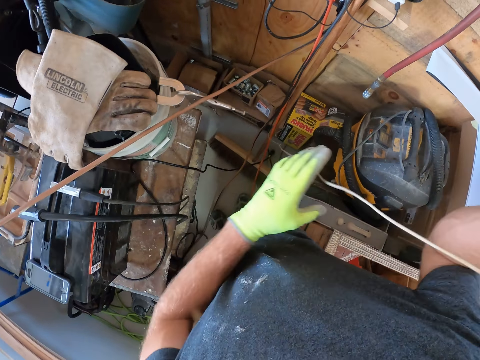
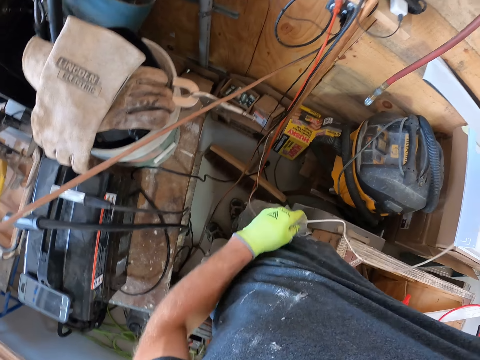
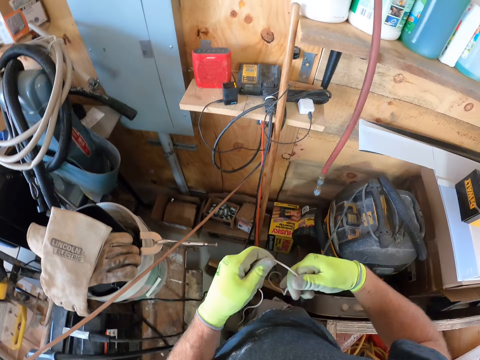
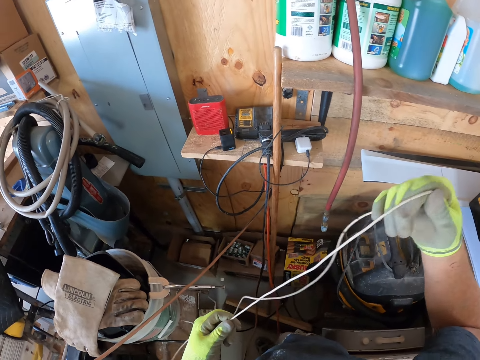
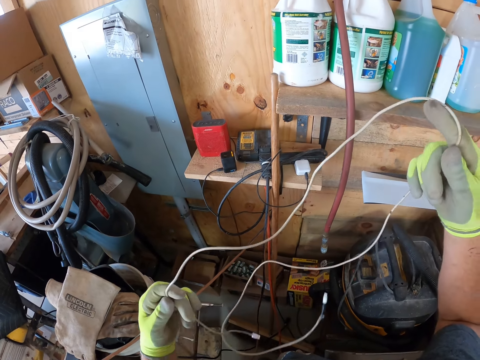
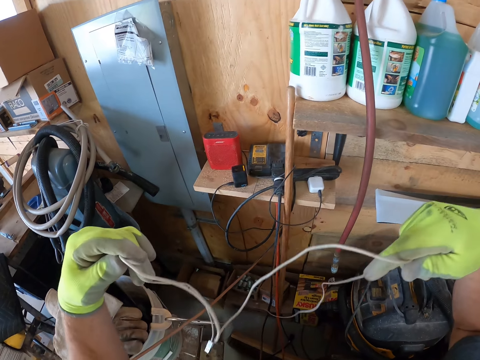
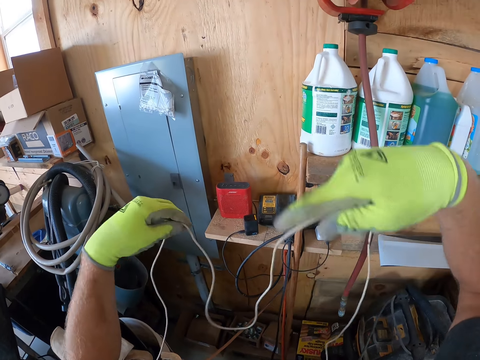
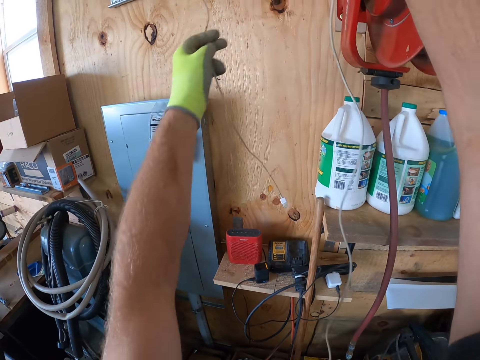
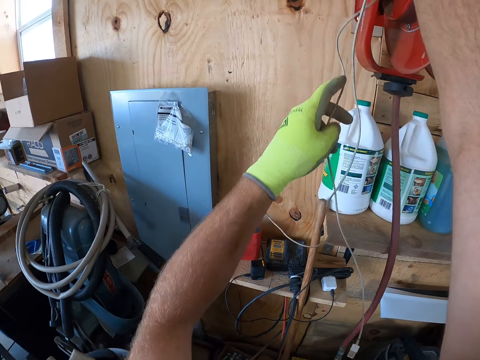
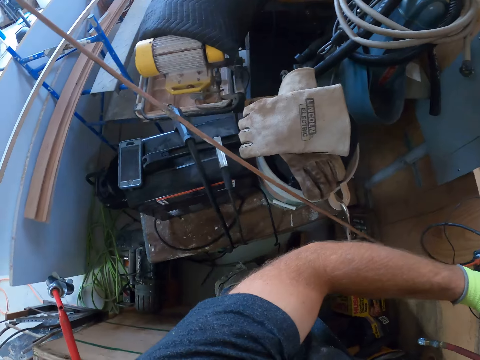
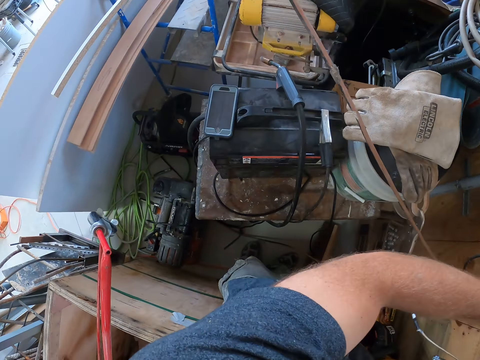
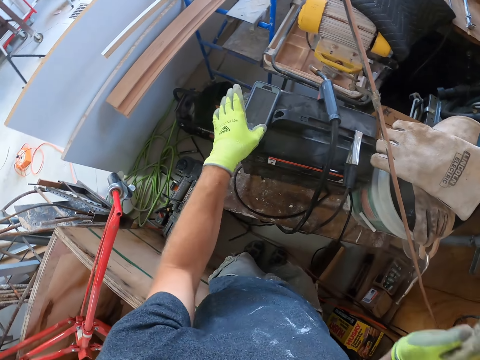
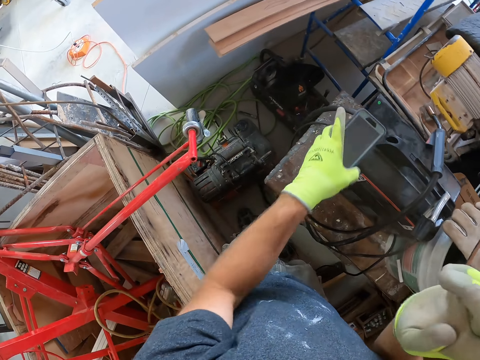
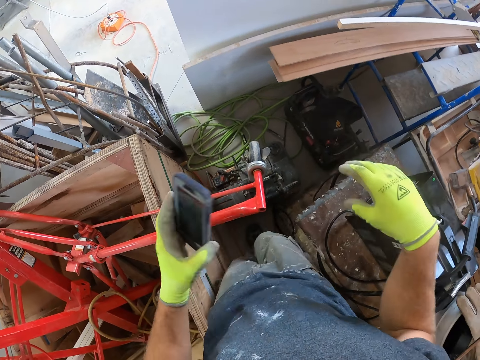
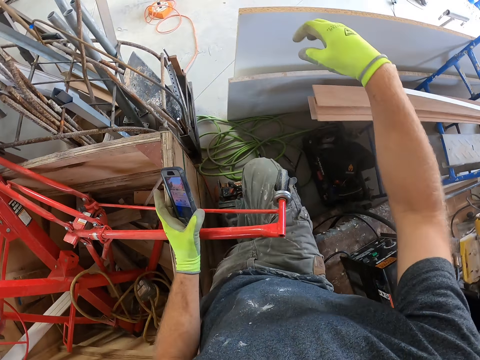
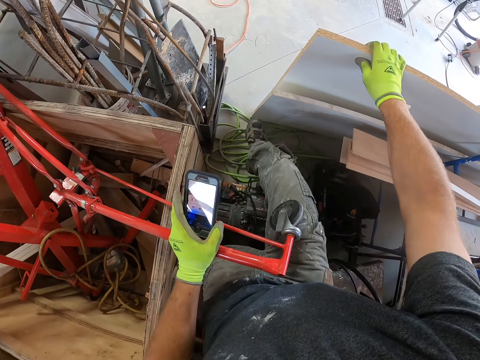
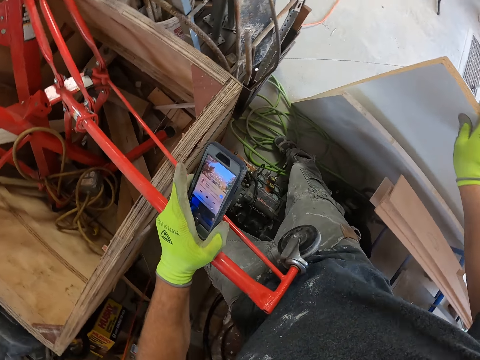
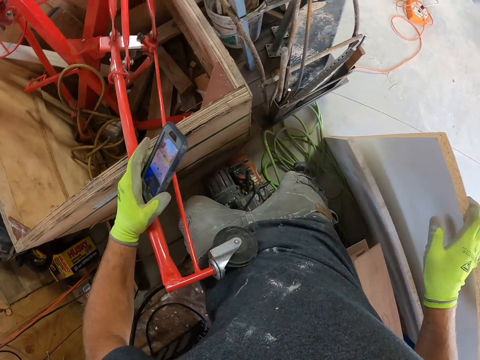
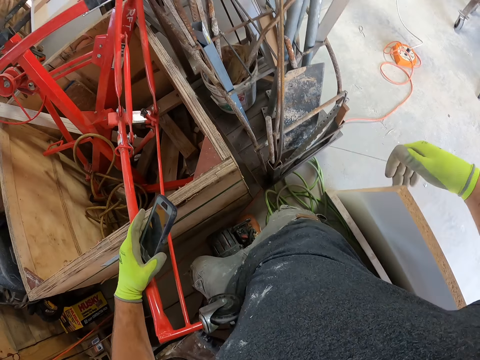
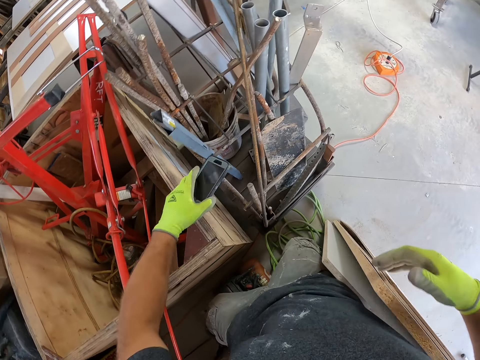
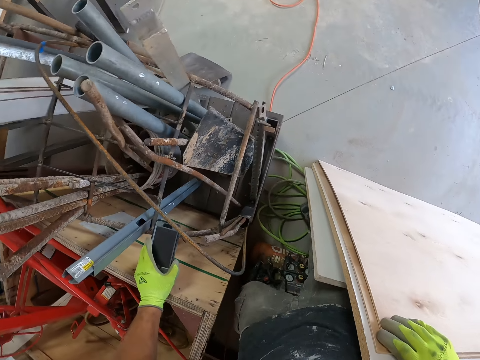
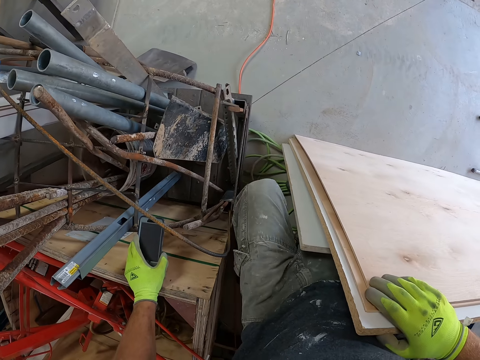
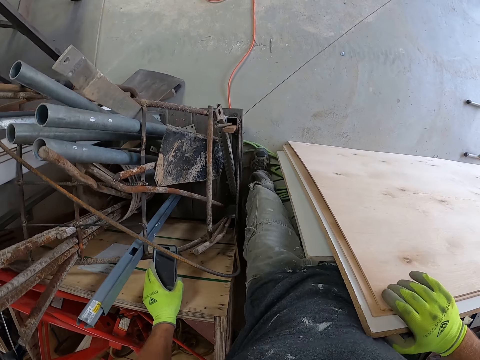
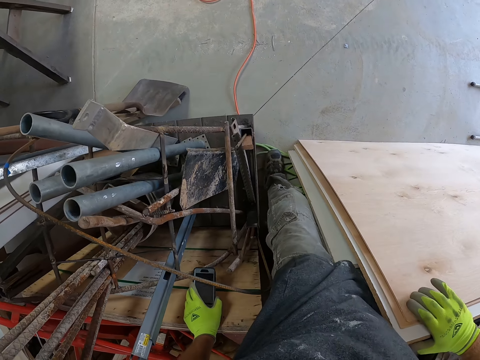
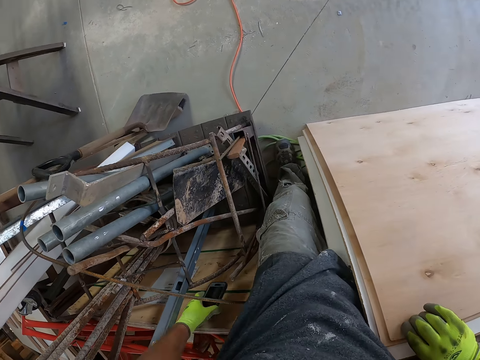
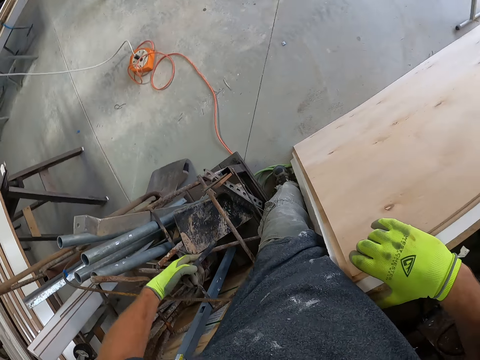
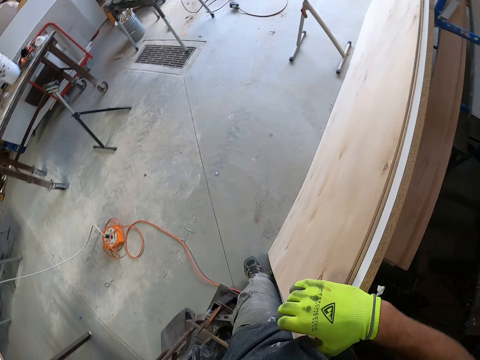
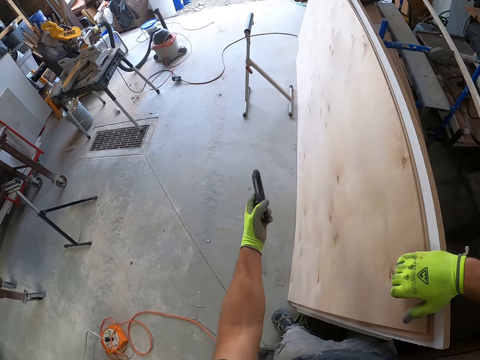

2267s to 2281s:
The camera wearer adjusts a white universal serial bus cord with his hands. He hangs the white universal serial bus cord on the shelf. He picks up his phone from the tool box on the table. He walks away from the tool box.

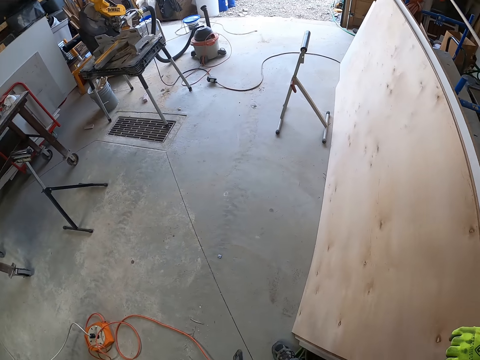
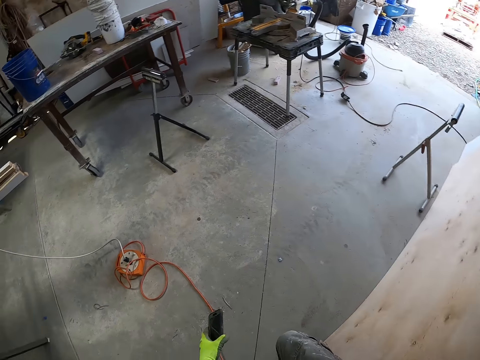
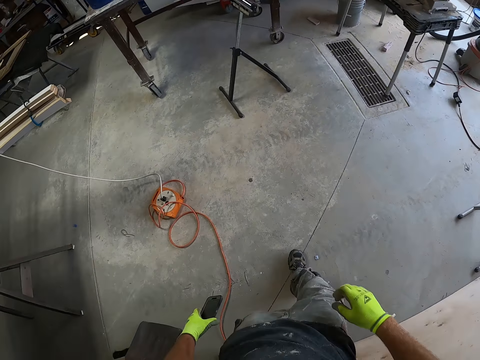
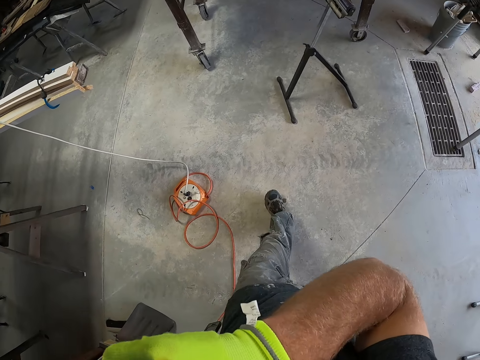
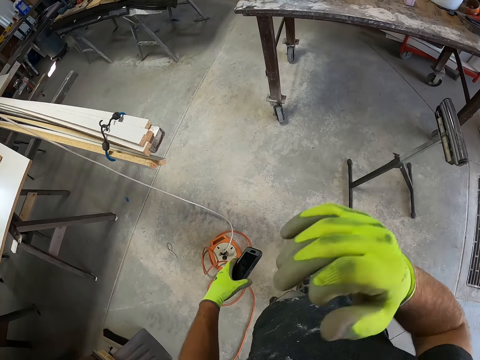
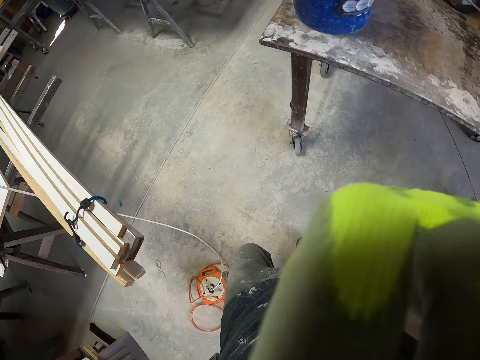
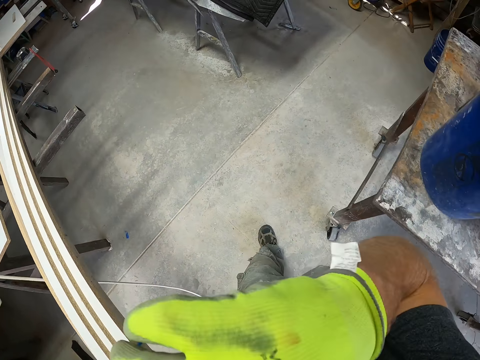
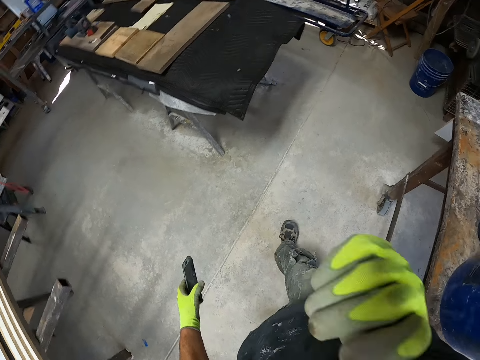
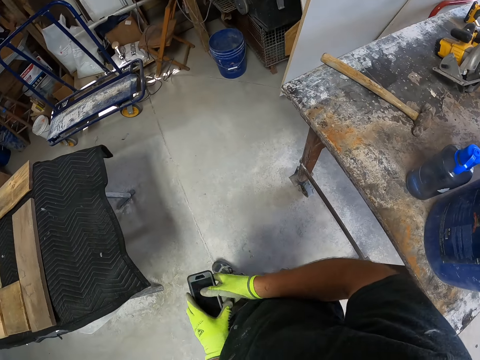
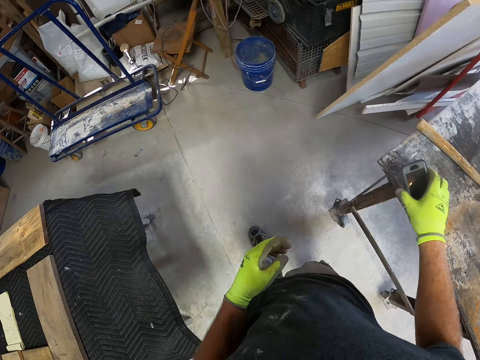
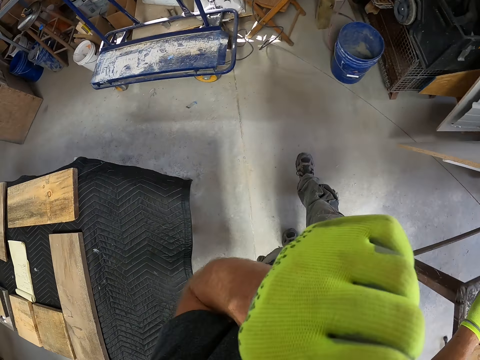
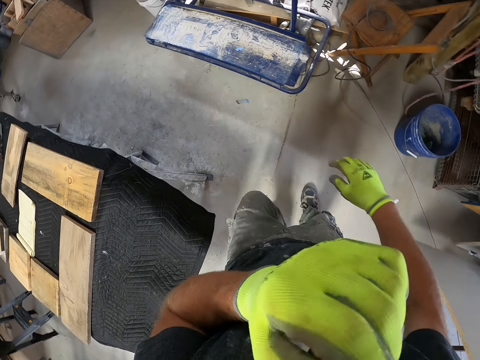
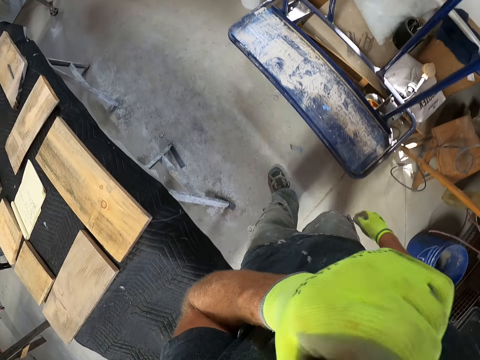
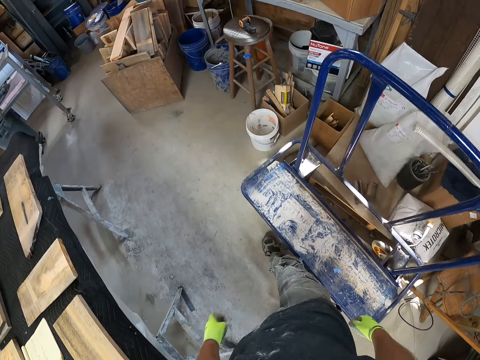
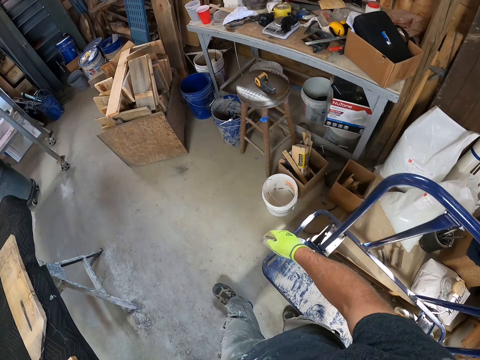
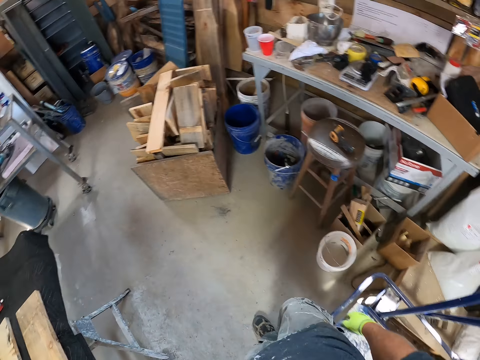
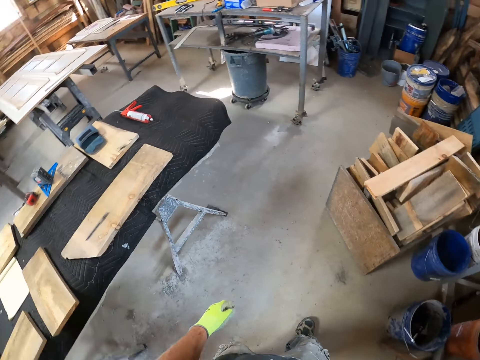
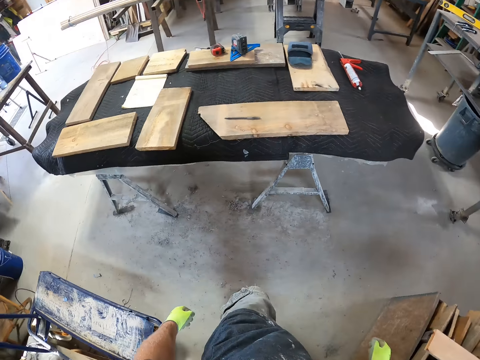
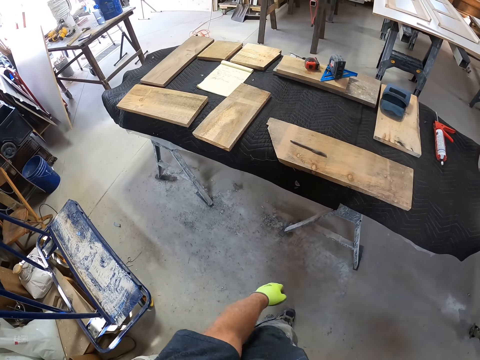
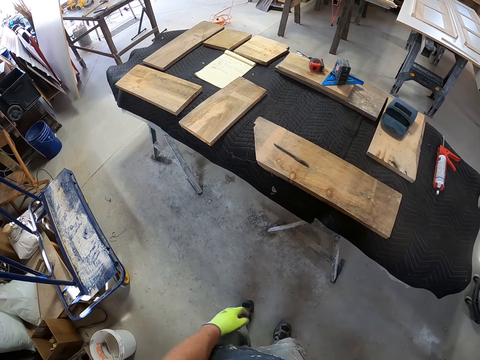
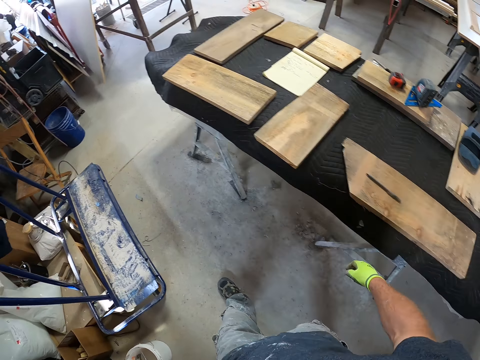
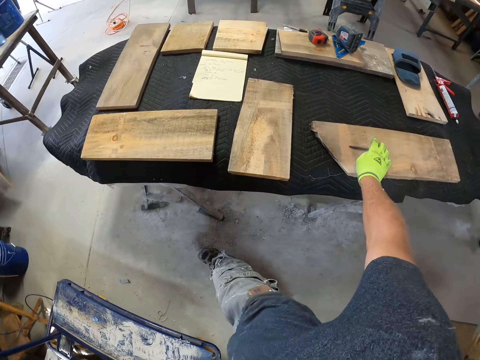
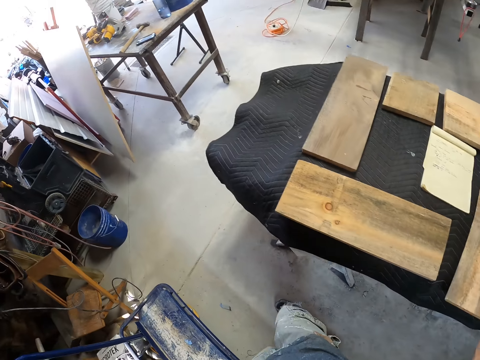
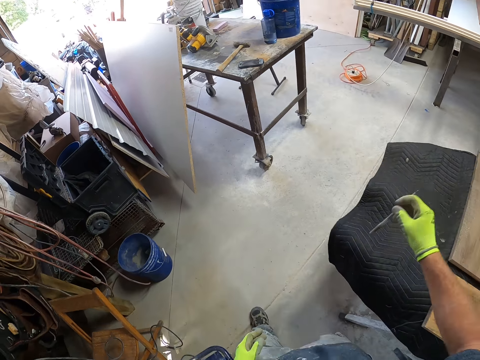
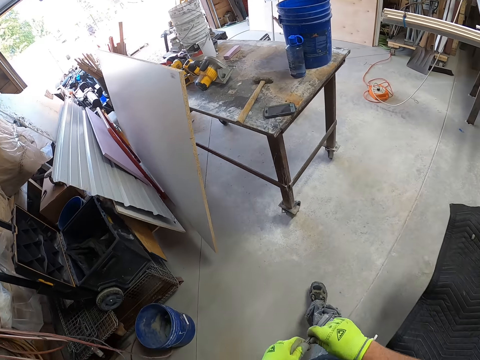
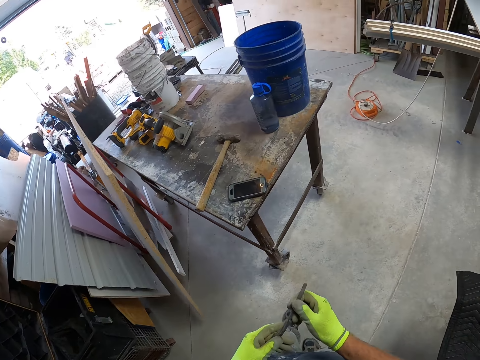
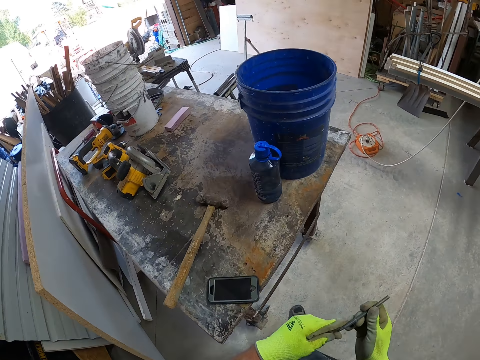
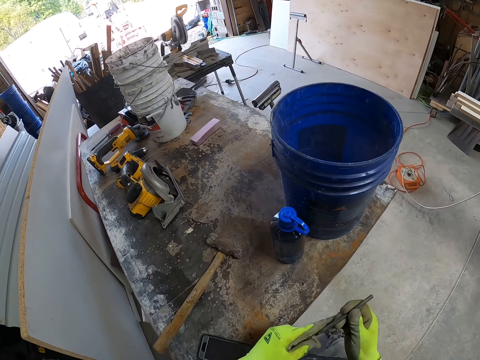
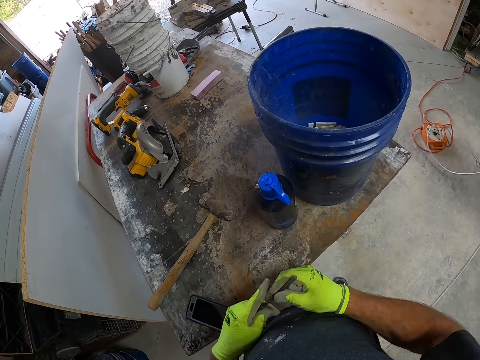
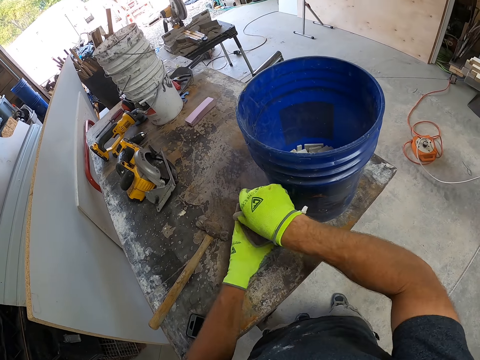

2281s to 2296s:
The camera wearer touches his face. He drops his phone on a table with his right hand. He touches his face with his left hand. He walks. He picks up a ball pen from the wooden plank on the work bench with his right hand. He holds the ball pen with his hands. He drops the ball pen on the table.
